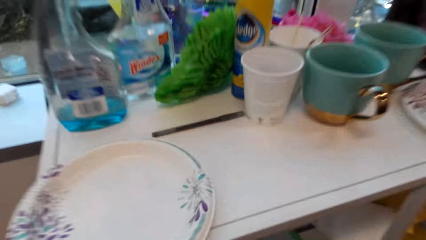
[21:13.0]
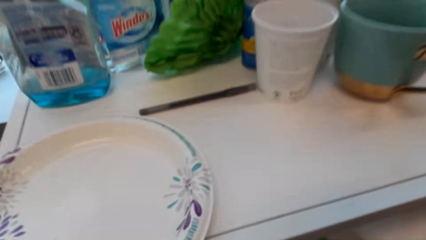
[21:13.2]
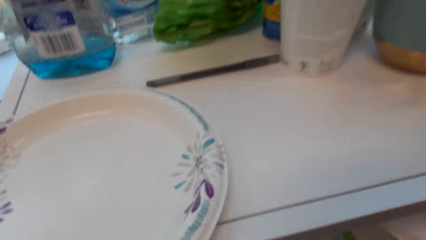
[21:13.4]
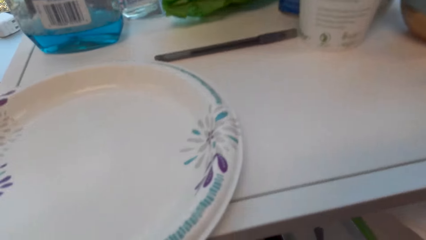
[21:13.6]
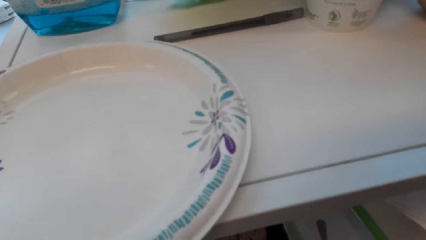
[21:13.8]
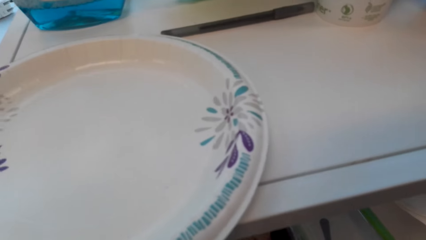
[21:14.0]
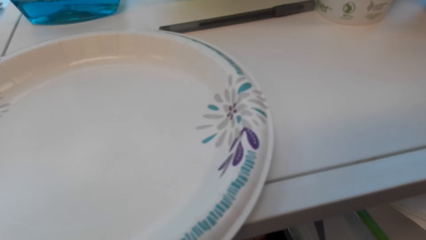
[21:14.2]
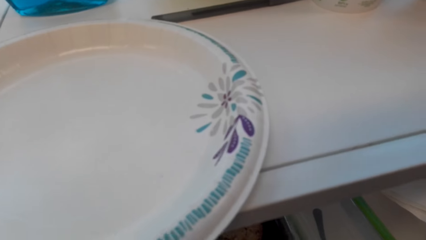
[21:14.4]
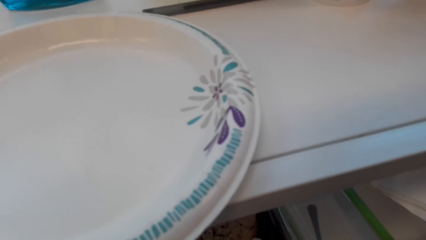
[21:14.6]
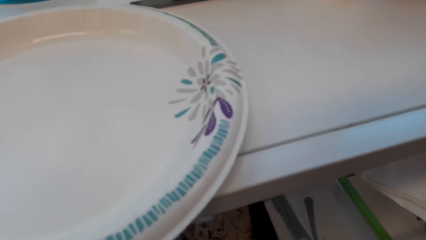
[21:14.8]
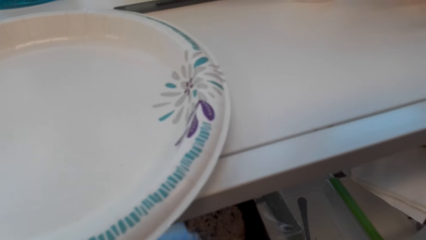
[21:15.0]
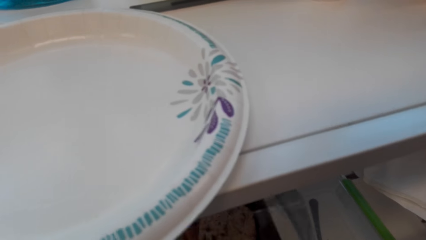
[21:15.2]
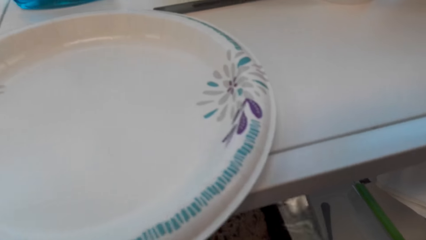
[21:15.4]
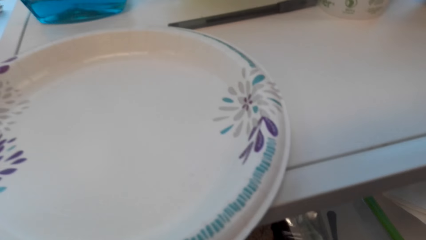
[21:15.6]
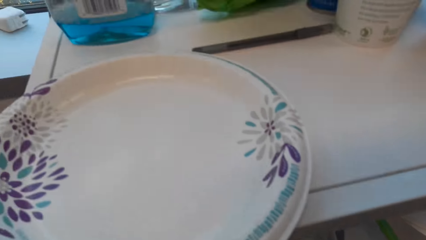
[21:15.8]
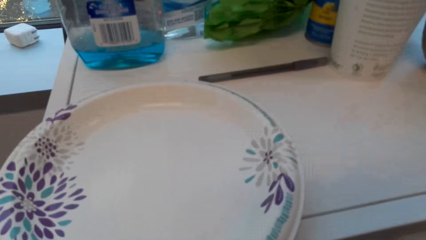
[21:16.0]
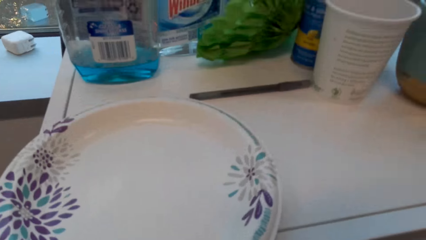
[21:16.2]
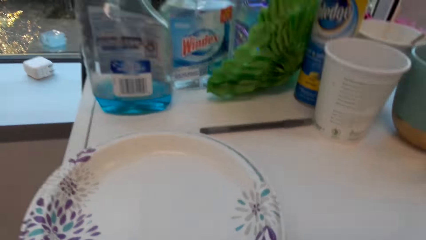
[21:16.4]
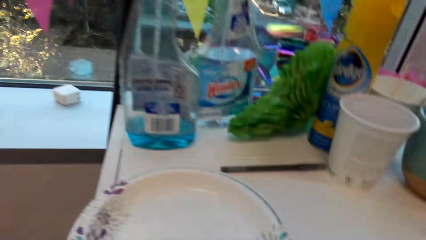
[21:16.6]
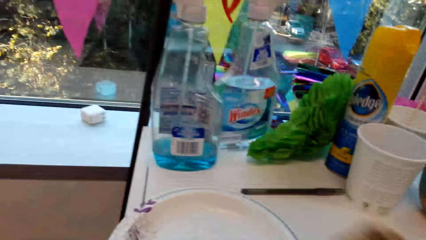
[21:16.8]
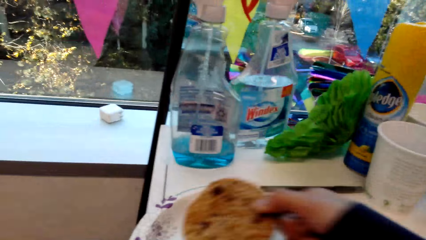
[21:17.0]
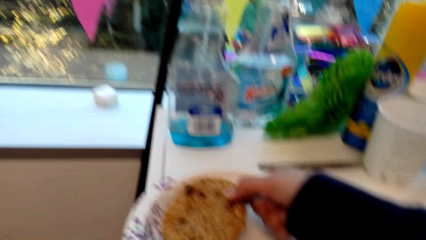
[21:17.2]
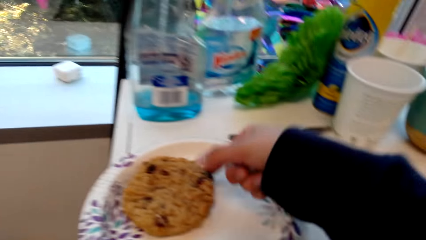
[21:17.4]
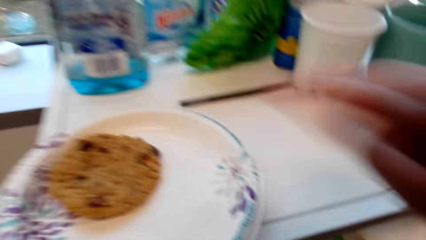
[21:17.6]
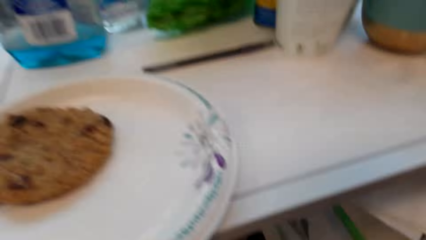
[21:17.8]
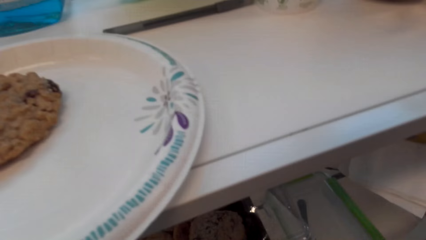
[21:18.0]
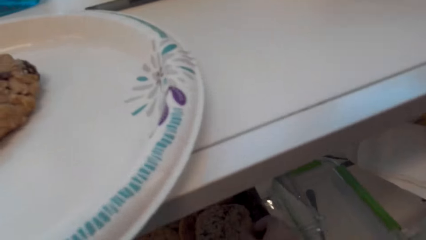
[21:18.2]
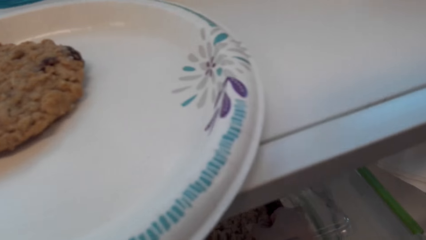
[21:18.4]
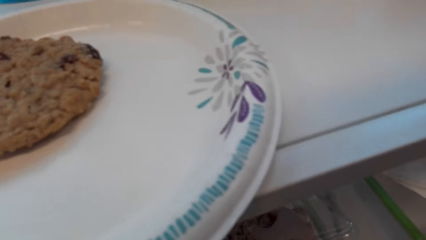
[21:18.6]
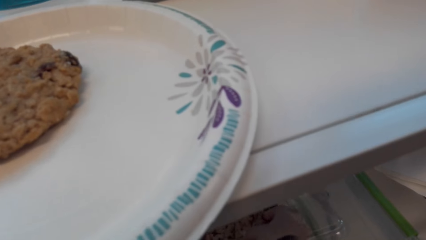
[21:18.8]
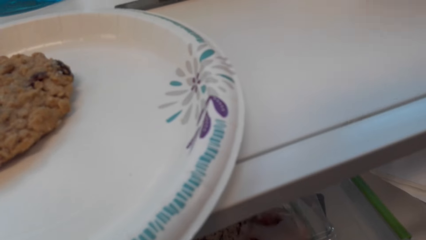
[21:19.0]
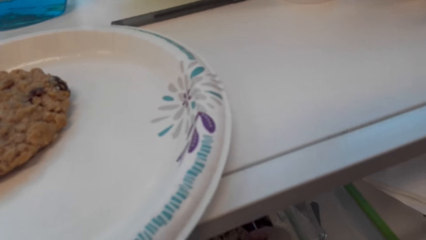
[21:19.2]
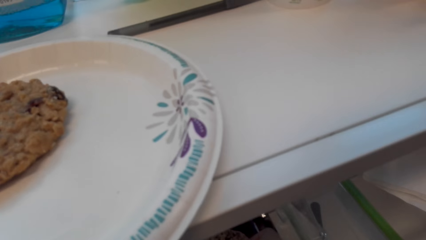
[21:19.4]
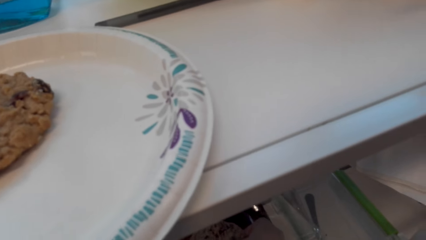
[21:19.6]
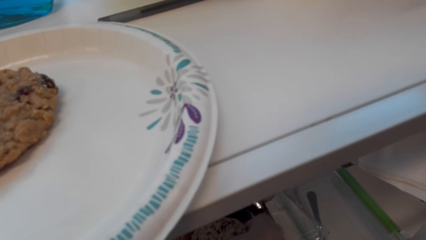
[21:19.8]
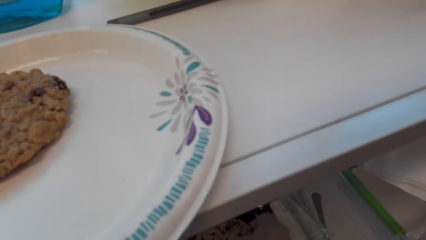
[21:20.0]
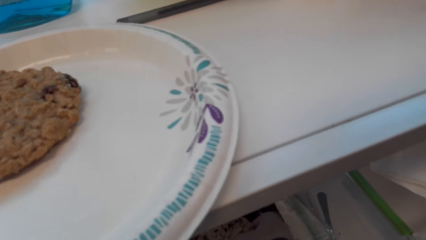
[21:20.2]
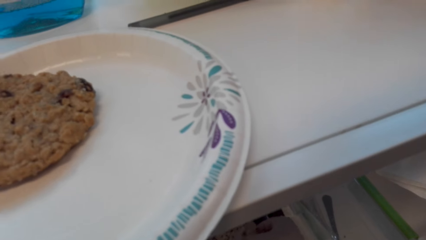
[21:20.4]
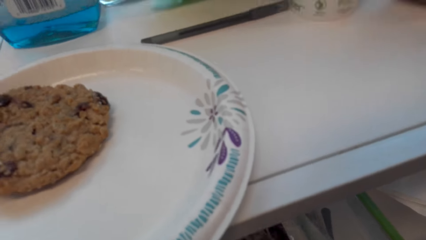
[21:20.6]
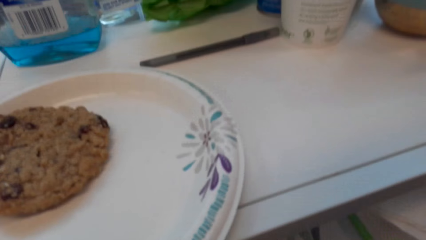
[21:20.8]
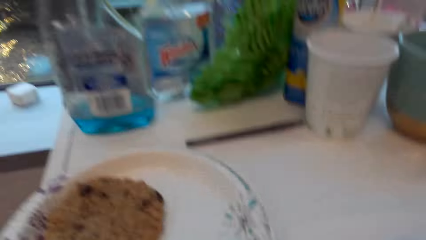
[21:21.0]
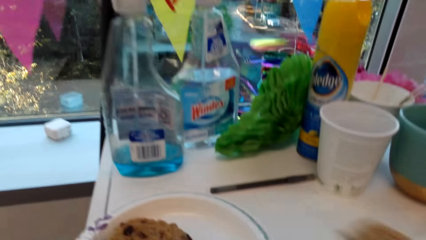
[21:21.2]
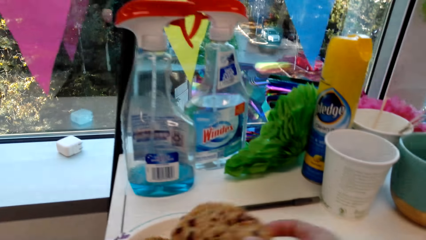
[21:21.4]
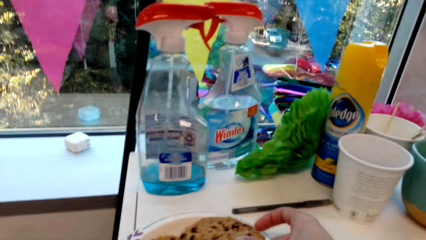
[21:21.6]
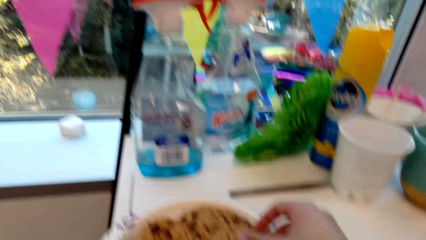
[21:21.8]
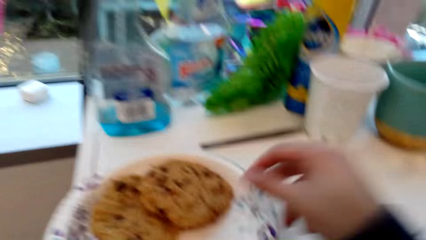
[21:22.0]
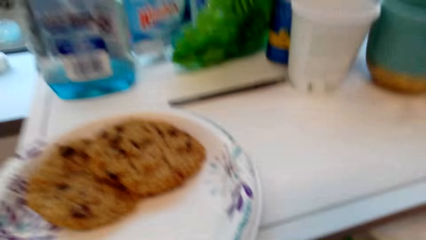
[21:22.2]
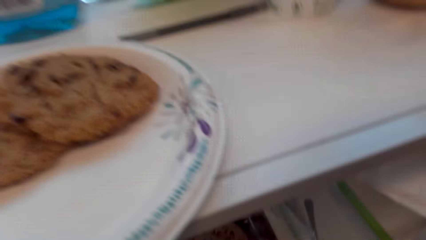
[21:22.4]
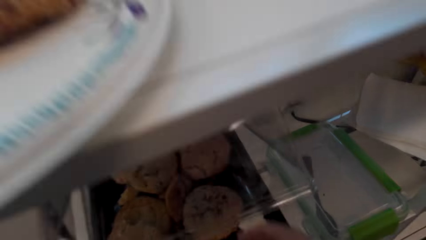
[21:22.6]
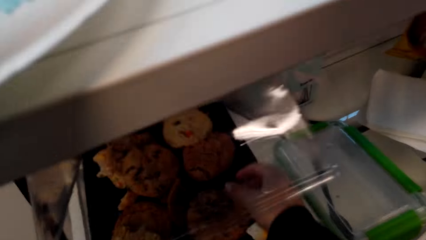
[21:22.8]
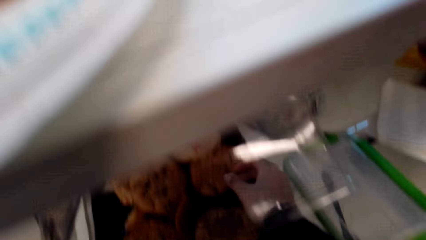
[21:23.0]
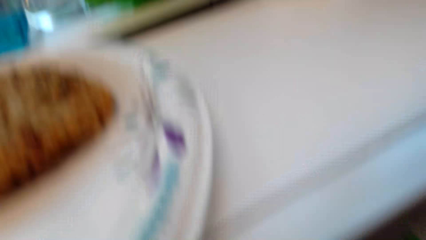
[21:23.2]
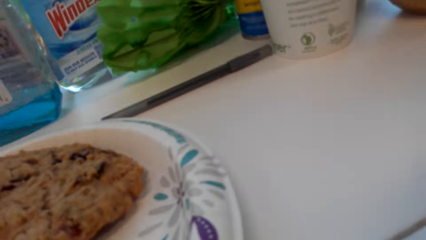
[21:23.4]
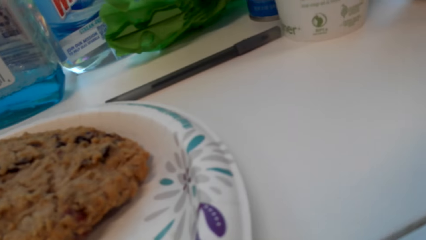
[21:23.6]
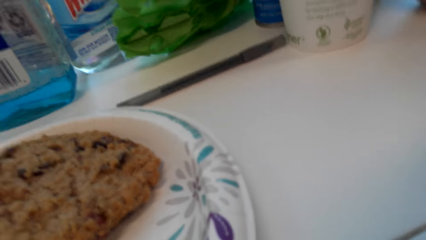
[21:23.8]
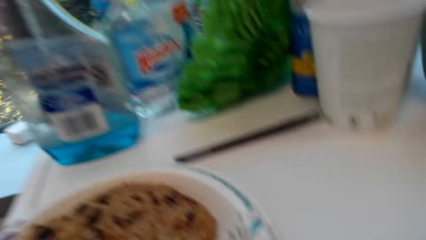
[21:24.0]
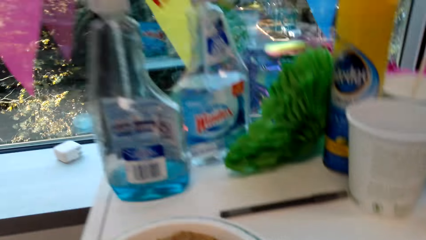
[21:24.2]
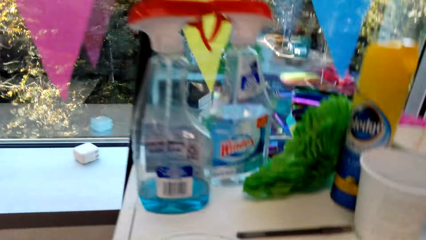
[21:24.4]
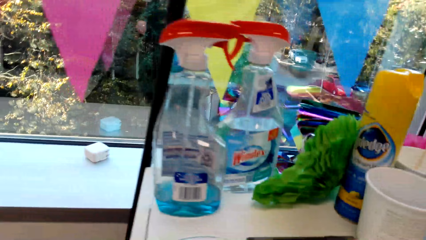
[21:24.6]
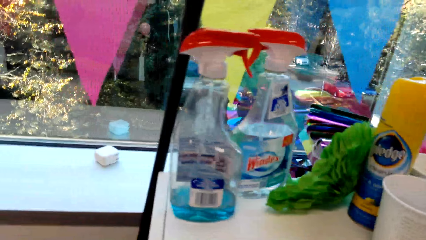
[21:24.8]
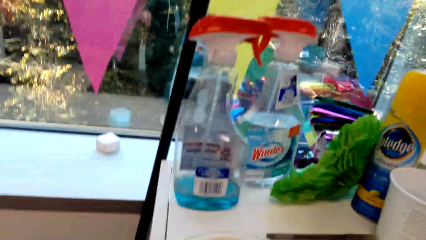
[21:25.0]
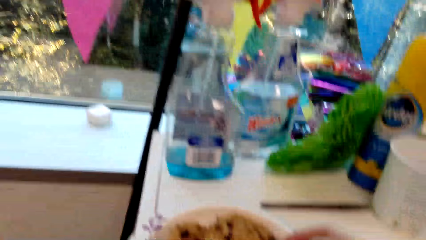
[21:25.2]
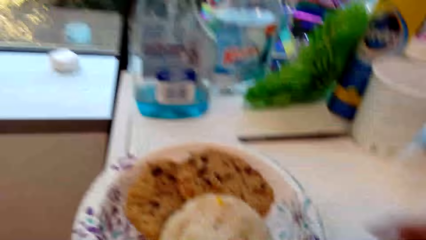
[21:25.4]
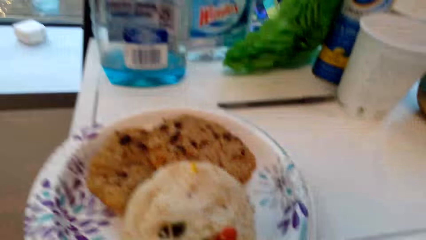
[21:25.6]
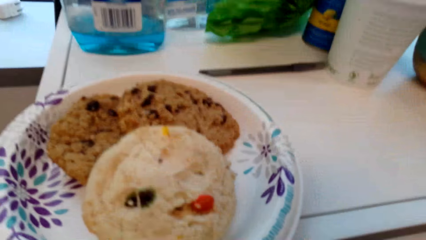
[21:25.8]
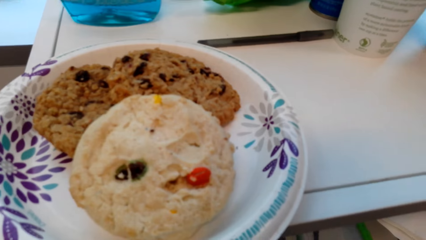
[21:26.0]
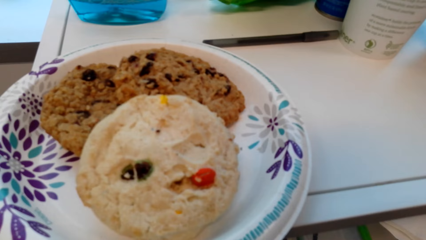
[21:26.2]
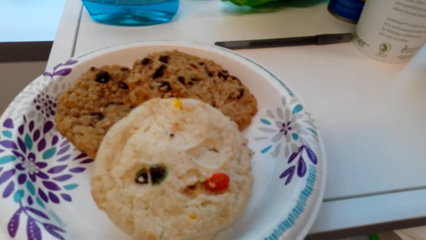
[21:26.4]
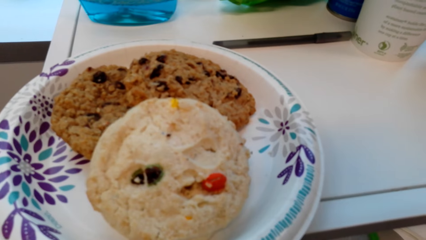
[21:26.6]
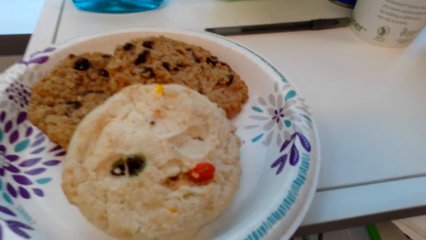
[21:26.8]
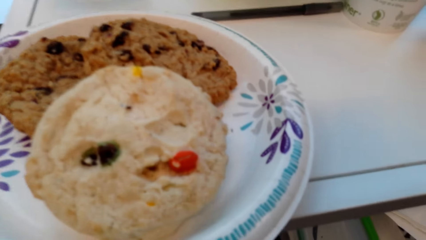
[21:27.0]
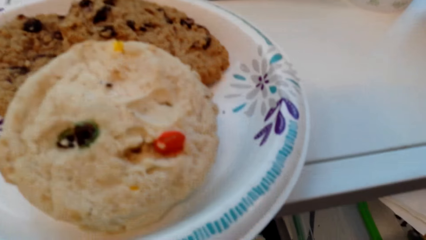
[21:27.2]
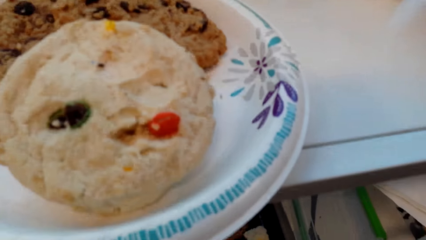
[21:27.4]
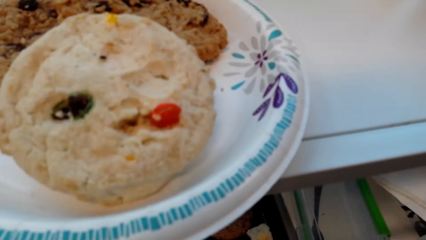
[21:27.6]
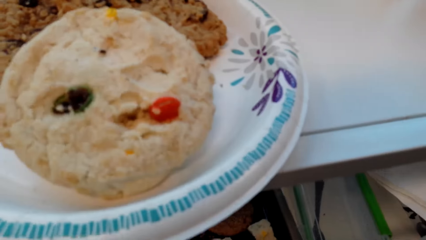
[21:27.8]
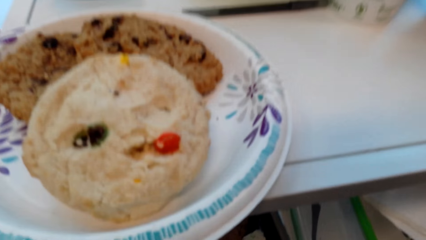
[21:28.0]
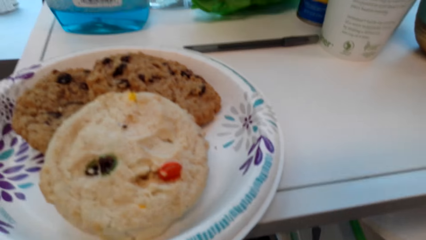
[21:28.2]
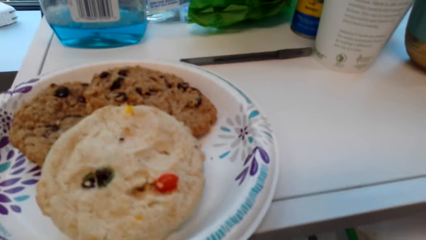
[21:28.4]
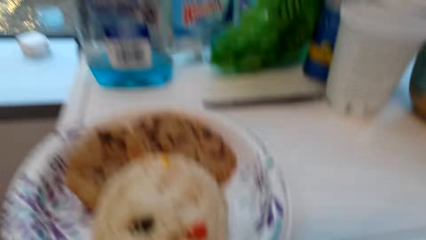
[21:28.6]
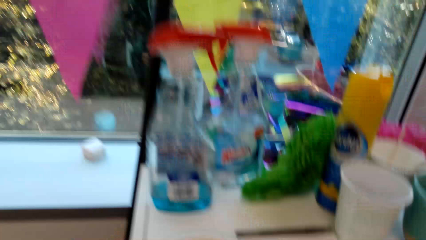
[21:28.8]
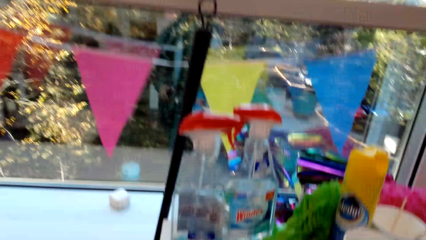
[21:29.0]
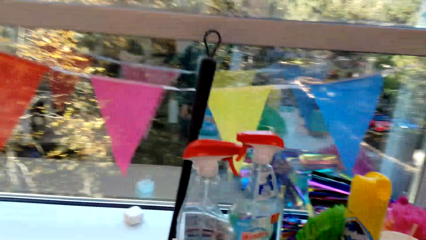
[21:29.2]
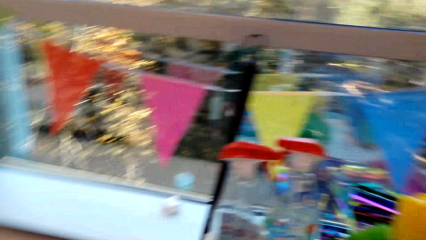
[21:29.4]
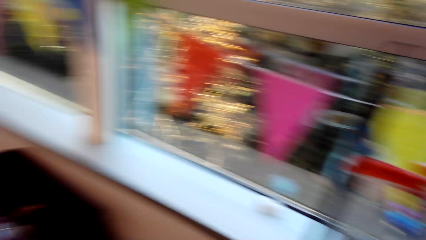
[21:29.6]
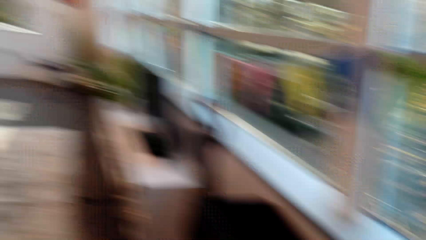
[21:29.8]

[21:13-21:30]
The camera wearer picks a cookie from the tray. They place the cookie on a plate. They pick a cookie from the tray. They place the cookie on the plate. They pick a cookie from the tray. They place the cookie on the plate. They cover the tray of cookies.
